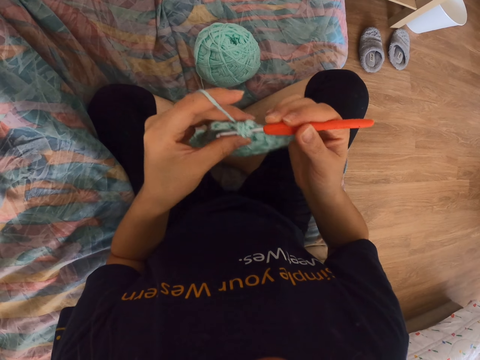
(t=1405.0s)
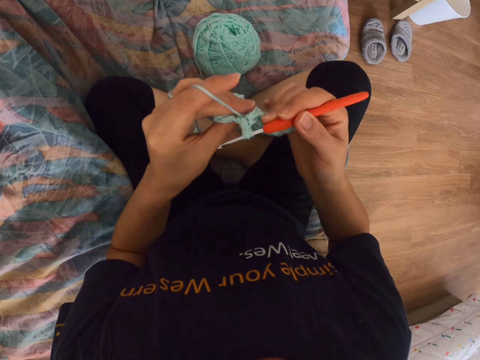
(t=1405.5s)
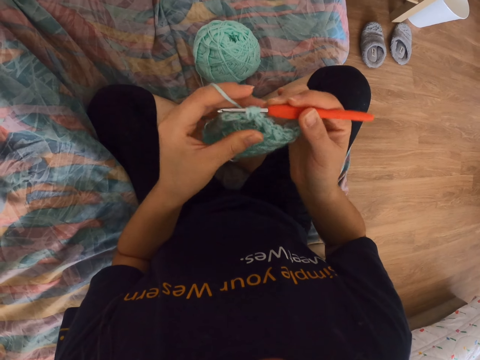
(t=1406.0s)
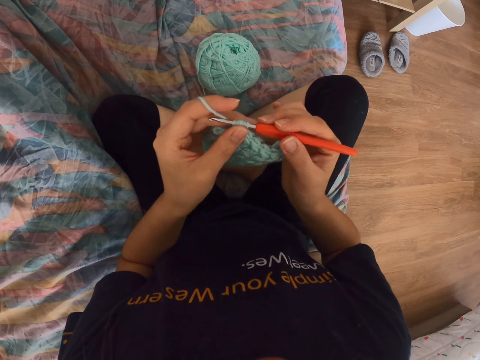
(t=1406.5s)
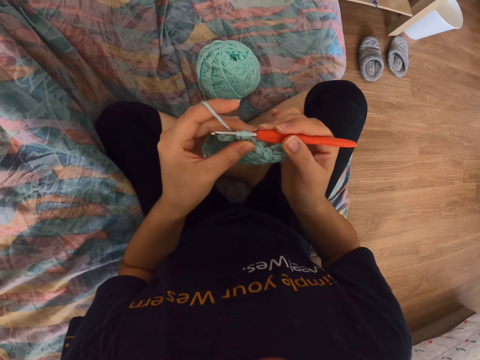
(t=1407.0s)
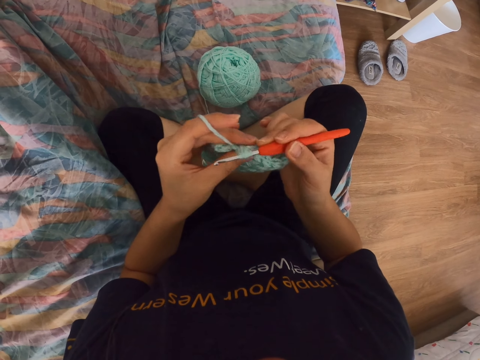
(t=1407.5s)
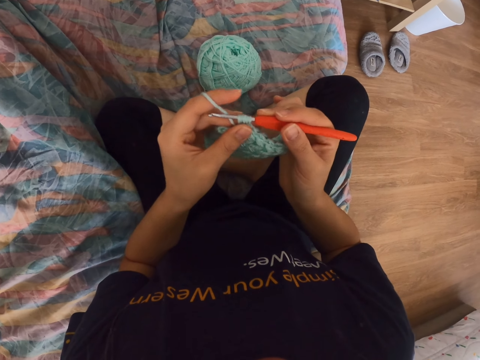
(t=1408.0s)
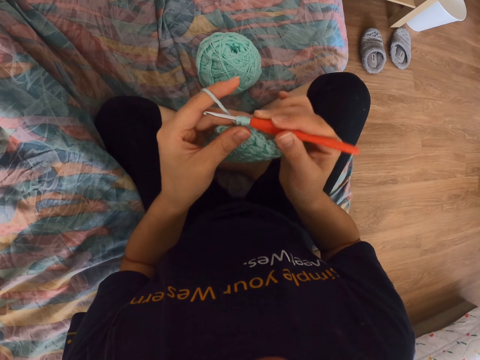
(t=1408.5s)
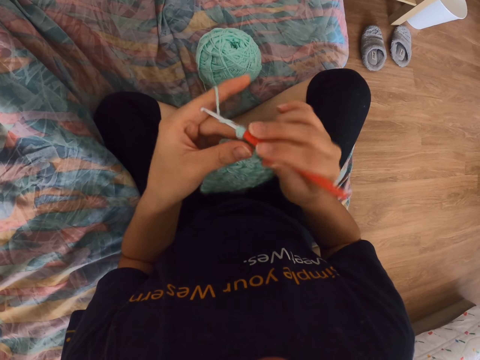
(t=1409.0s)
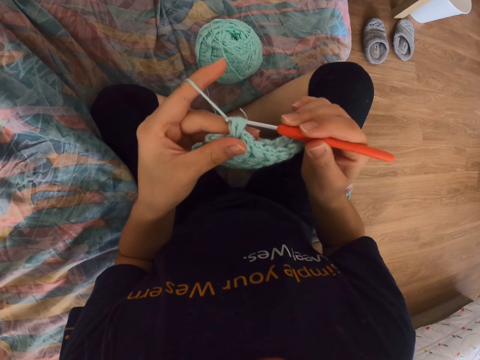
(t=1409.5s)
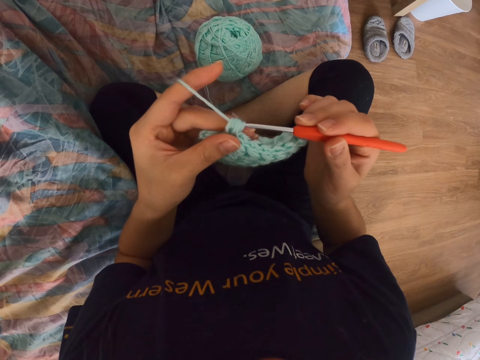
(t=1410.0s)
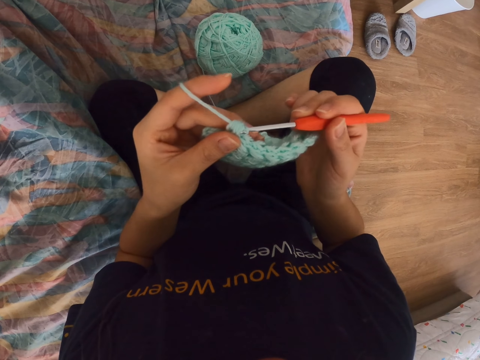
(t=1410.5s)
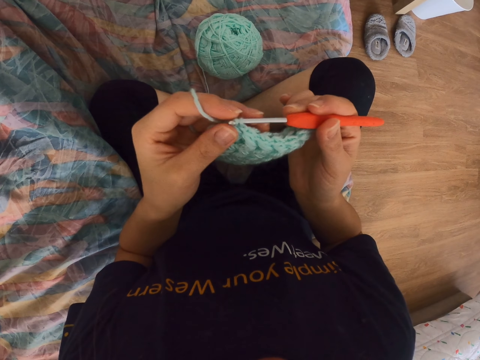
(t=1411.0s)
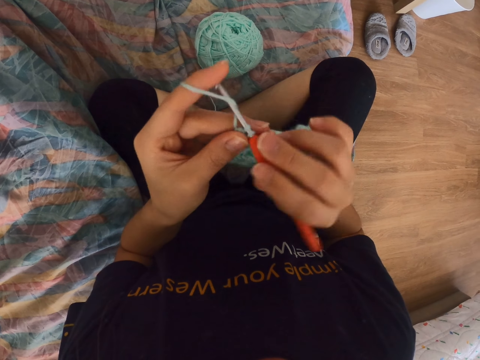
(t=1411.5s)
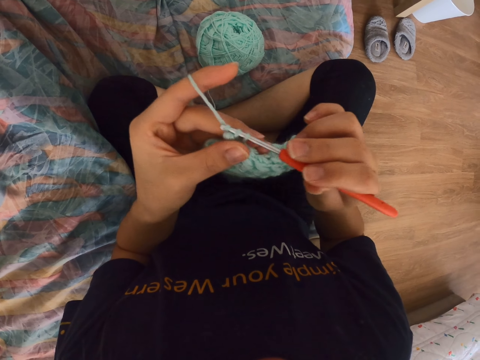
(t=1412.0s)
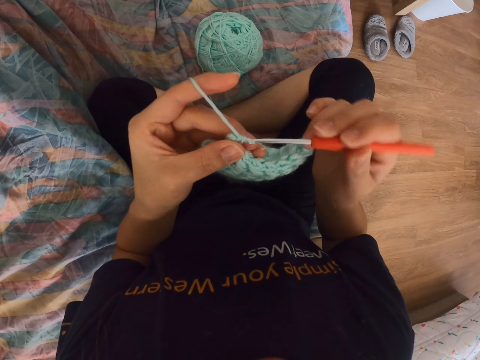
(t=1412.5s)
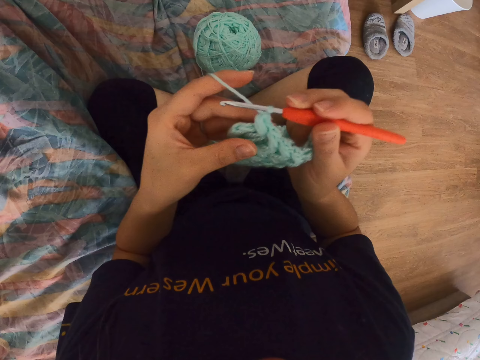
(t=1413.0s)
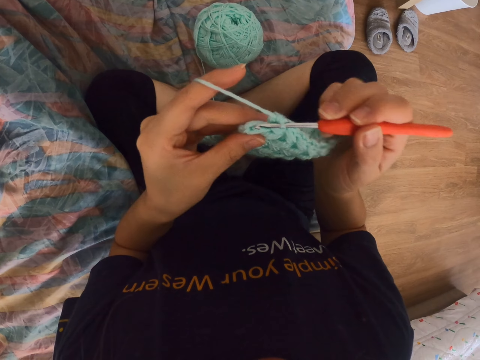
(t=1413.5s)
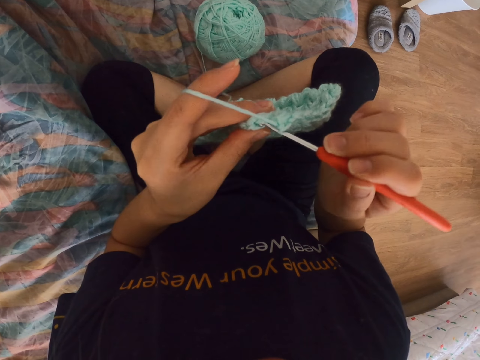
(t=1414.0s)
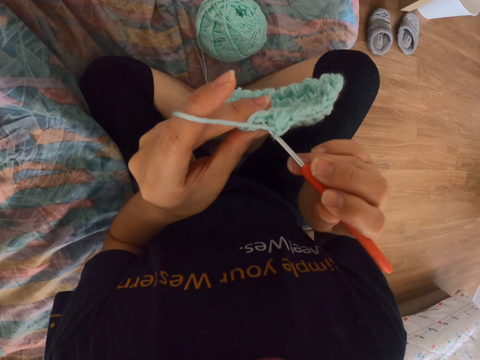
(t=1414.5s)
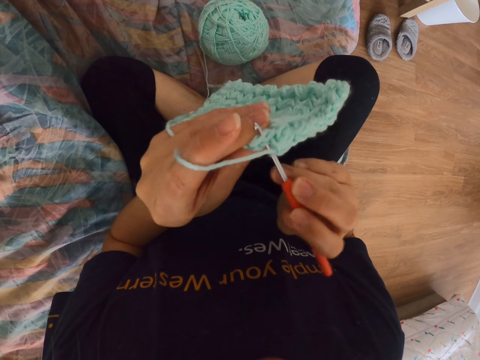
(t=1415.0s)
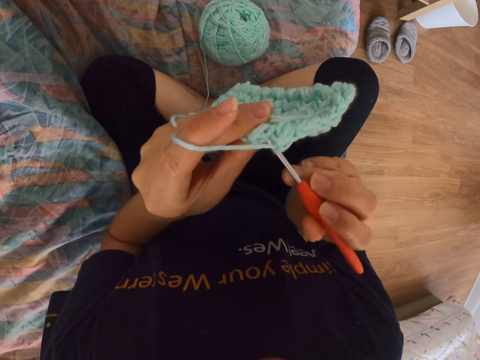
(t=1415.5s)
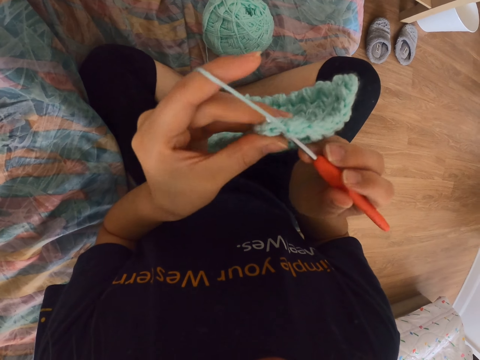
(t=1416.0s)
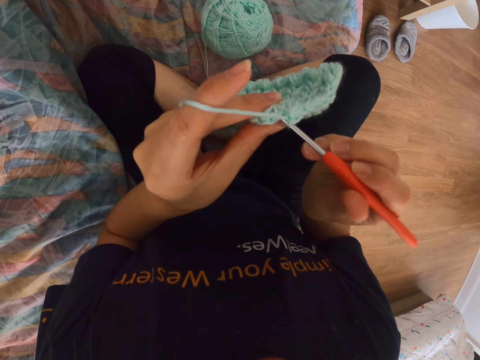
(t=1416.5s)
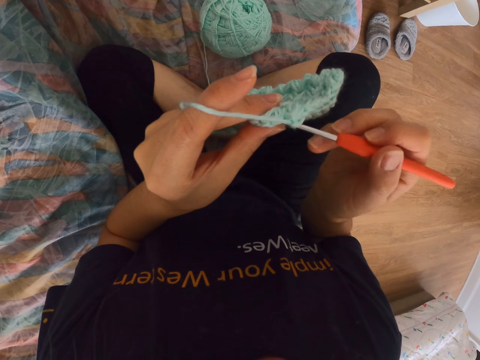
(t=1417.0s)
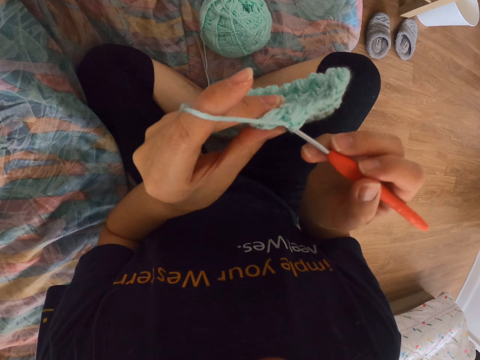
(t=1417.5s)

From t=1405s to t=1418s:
The camera wearer pulls a string with a sewing needle. They adjust the cloth. They pull the string with the sewing needle. They do it again. They insert the needle into the cloth and turn the cloth.

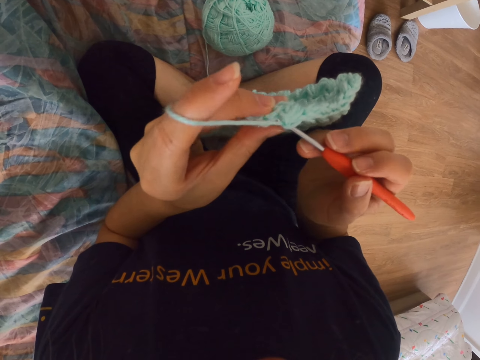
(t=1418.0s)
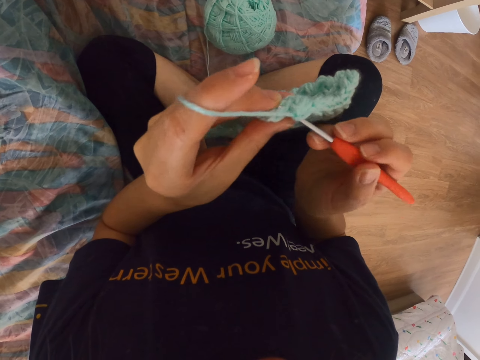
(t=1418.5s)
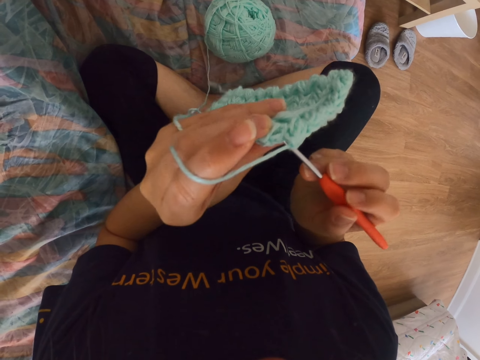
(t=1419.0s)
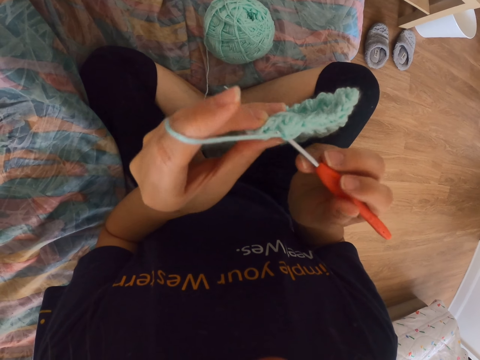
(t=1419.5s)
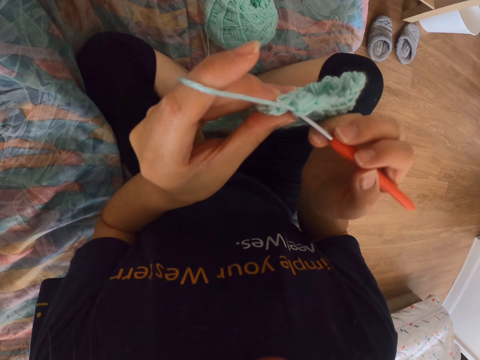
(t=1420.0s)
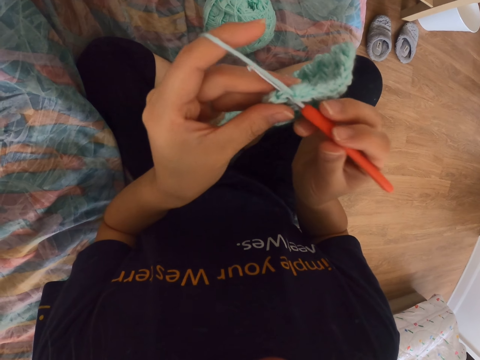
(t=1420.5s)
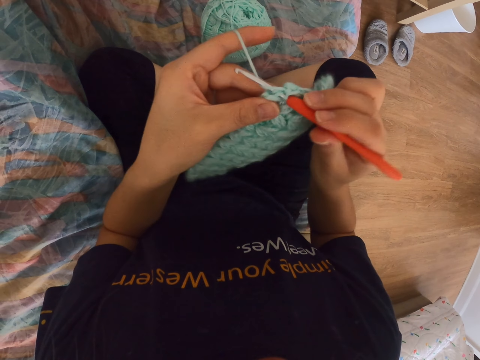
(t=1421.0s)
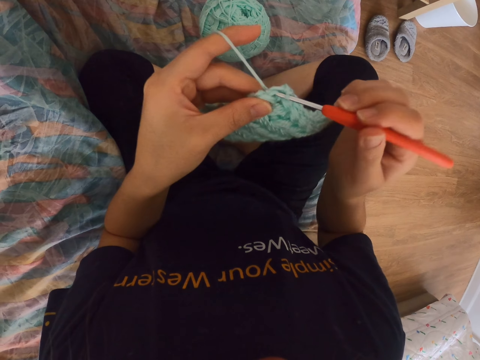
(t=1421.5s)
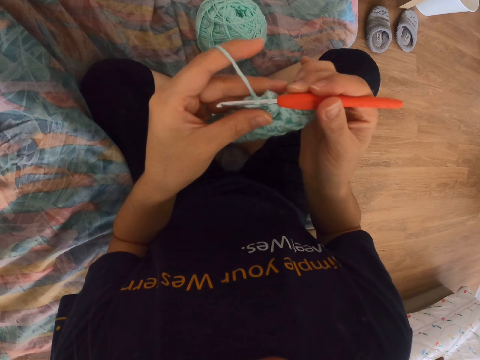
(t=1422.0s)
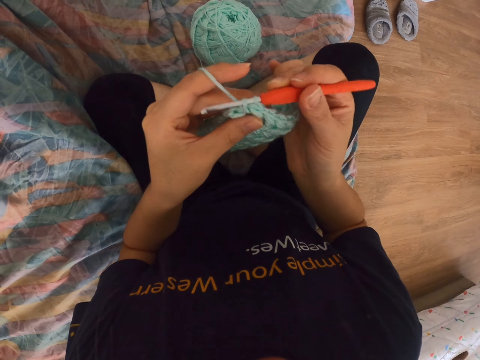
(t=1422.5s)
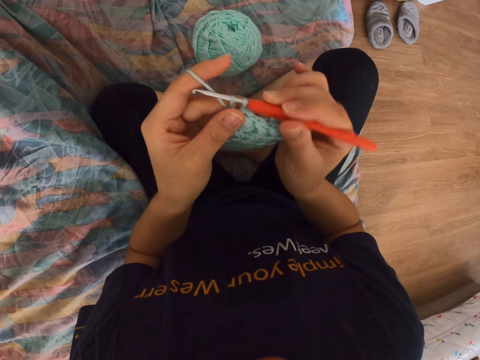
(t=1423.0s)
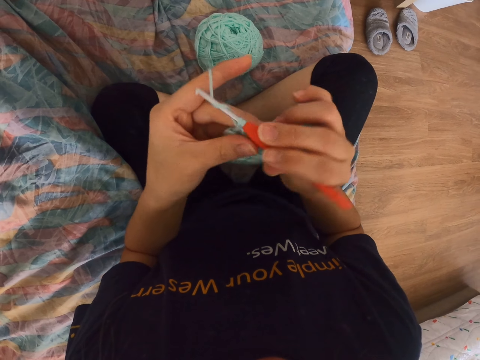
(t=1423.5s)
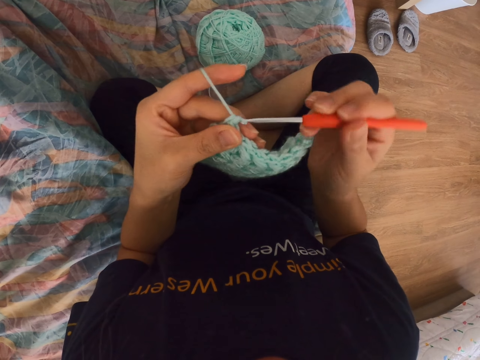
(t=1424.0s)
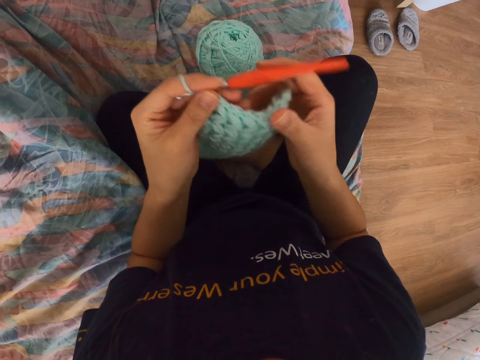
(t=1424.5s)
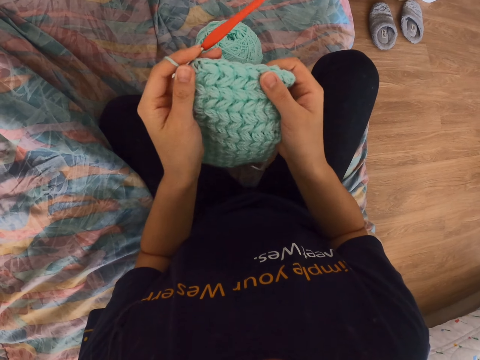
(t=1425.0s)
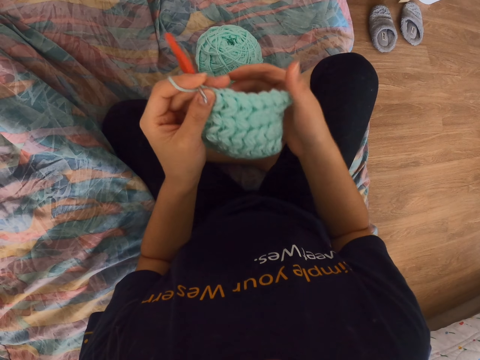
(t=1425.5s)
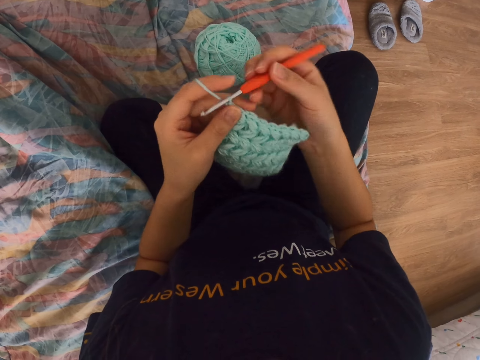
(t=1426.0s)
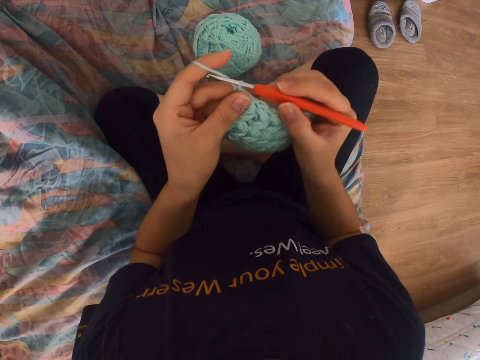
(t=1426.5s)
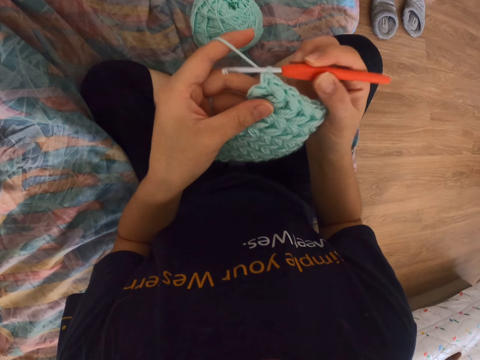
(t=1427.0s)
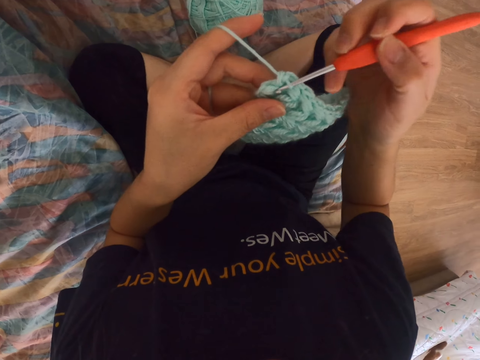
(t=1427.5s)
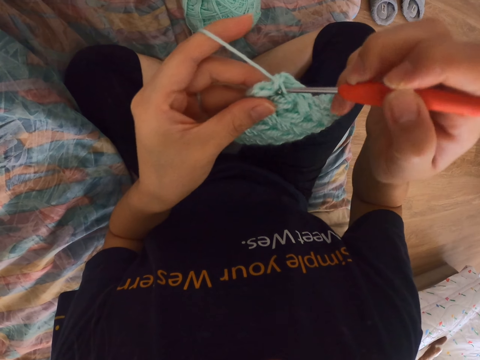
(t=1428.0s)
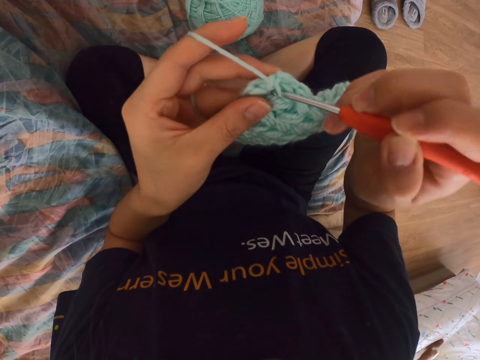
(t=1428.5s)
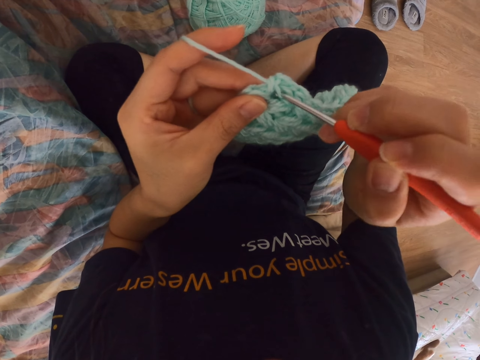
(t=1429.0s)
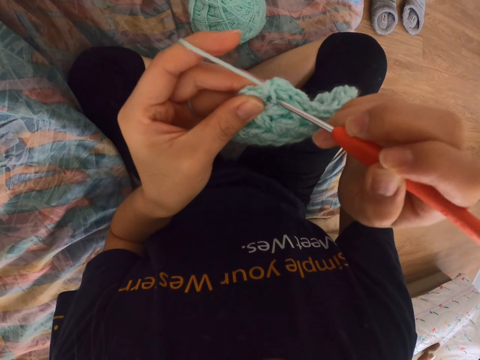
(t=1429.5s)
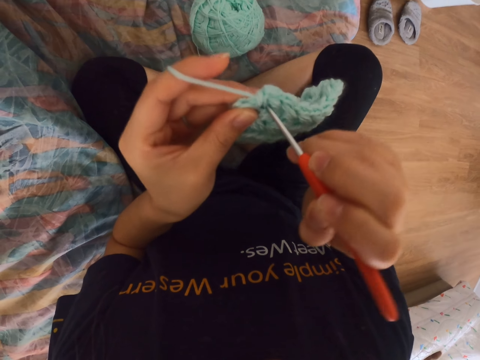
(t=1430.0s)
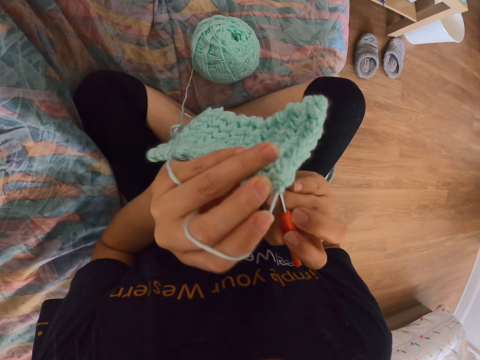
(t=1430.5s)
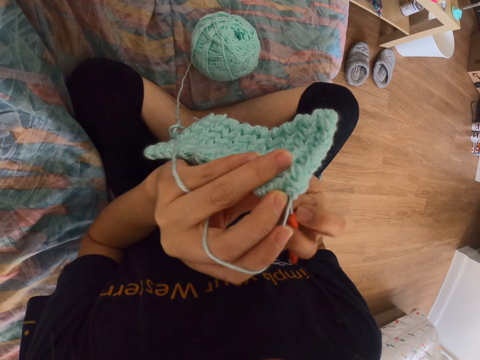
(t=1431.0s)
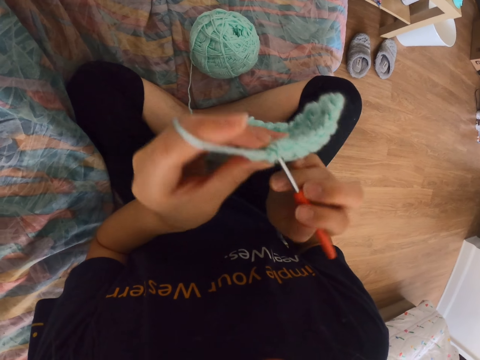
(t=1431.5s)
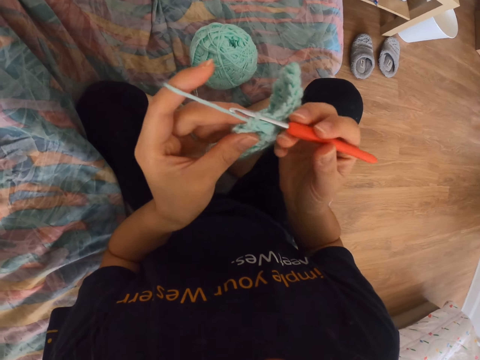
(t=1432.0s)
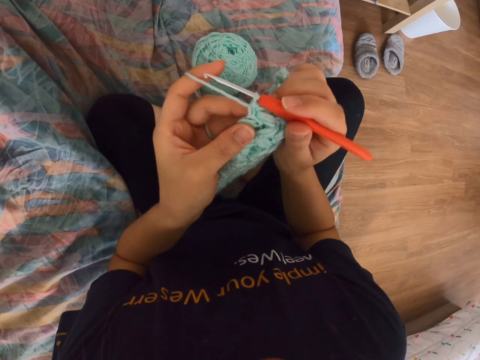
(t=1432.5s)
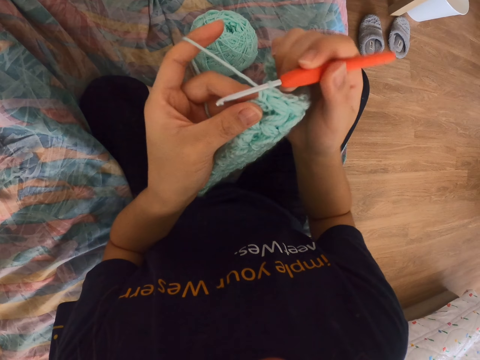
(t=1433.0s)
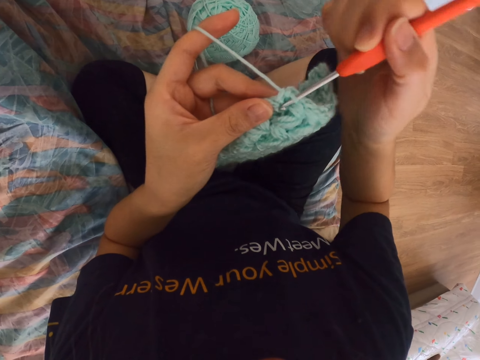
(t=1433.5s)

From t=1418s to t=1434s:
The camera wearer adjusts the cloth. They pull a string with a sewing needle. They do it again. They release the needle. They touch the crochet cloth. They take the needle. They hold the crochet hook. They insert the needle into the cloth. They turn the cloth. They turn it again.
